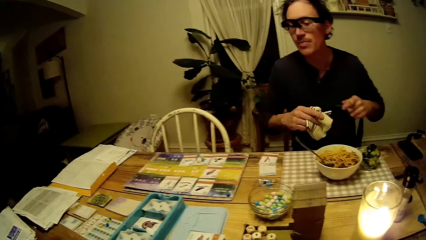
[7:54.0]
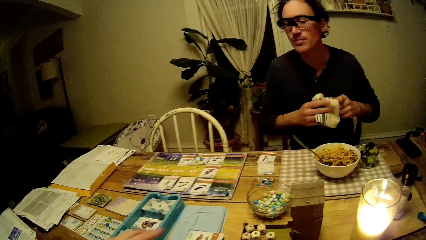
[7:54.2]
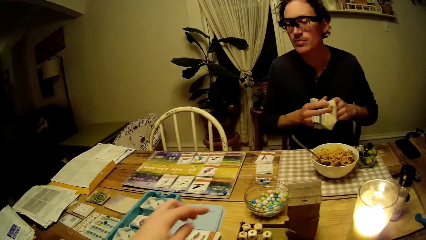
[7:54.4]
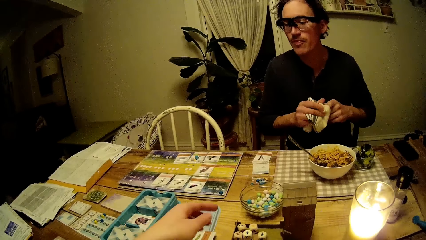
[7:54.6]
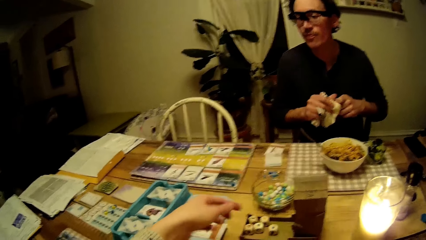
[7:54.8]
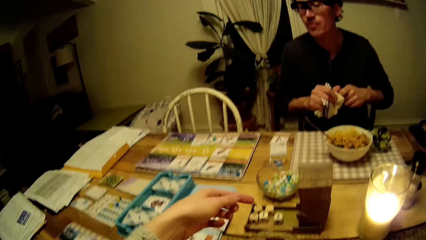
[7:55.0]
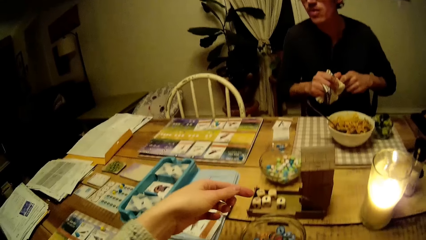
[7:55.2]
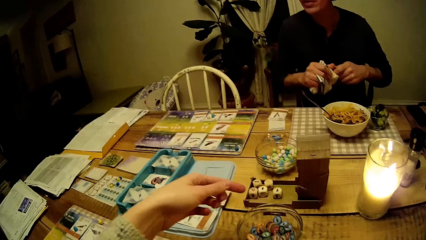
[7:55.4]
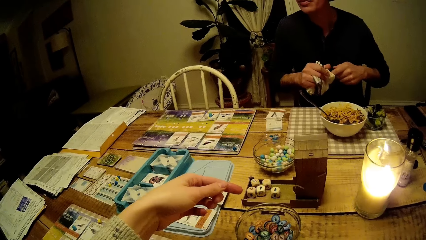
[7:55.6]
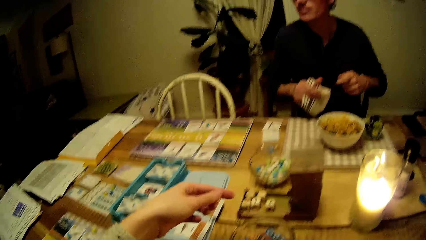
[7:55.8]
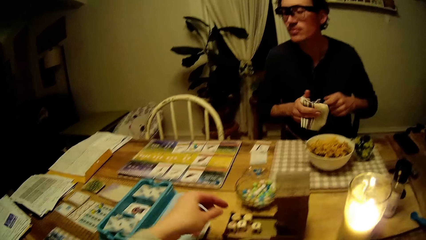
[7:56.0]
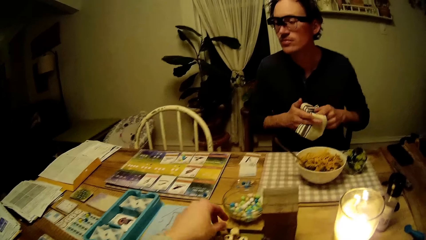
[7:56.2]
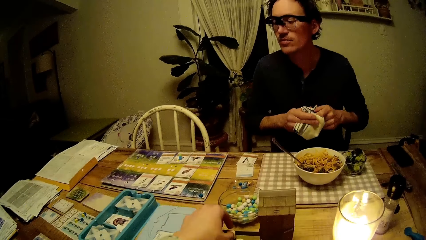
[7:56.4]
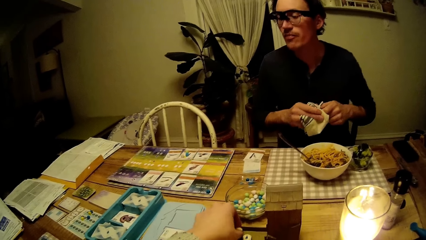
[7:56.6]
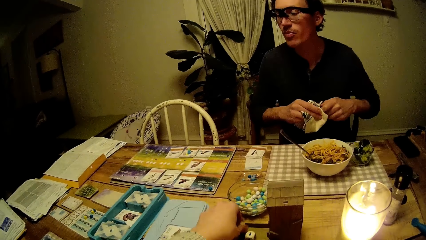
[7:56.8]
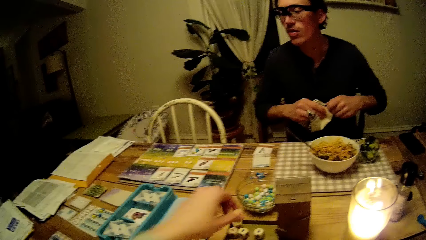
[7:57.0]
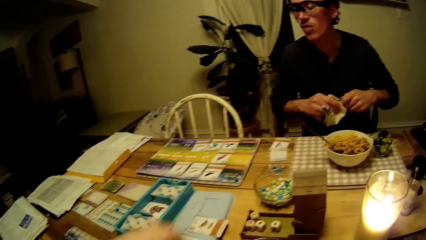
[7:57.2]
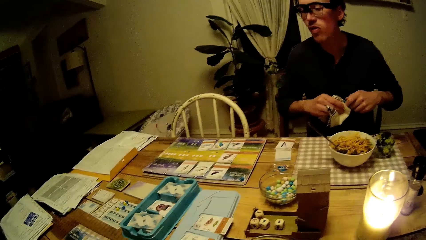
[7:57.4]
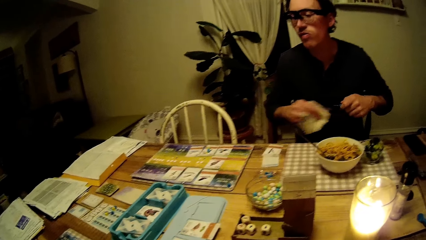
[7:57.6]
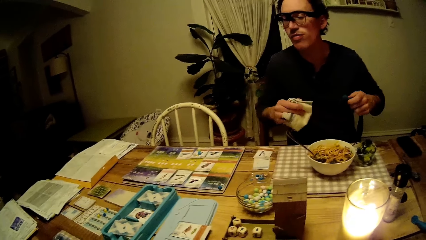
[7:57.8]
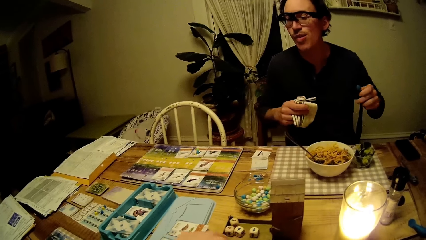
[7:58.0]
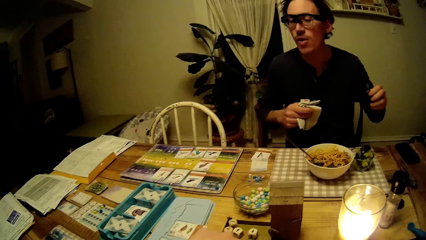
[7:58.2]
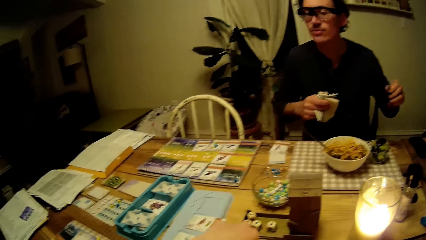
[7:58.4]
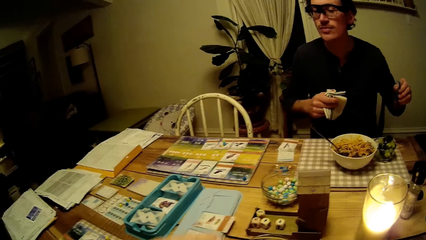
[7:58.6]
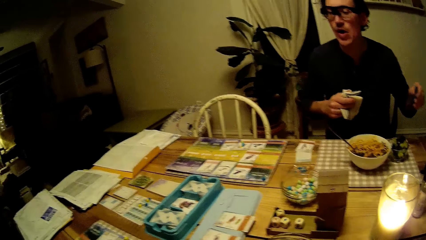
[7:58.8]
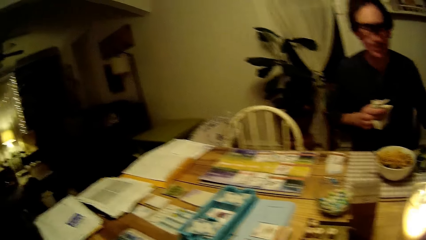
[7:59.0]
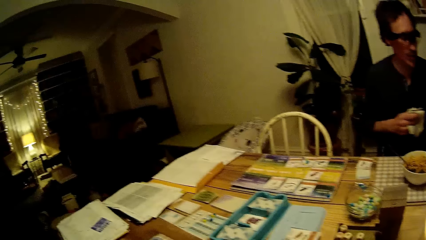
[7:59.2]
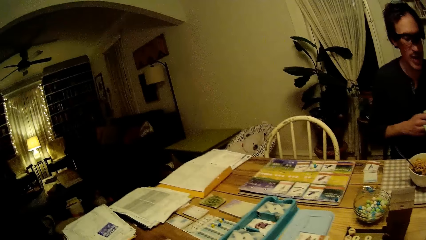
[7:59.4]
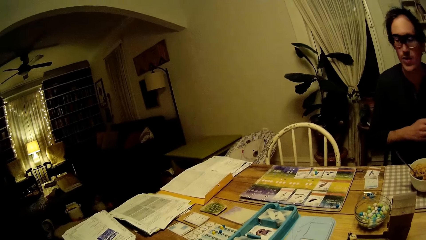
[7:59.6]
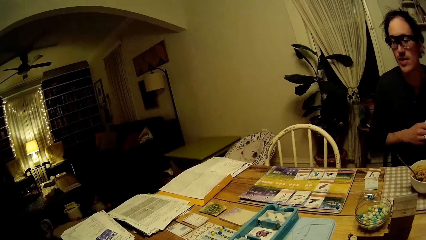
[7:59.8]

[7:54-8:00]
The camera wearer points at the dice on the table. She picks up a die in the game part on the table with her left hand.

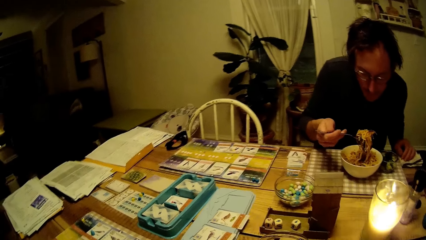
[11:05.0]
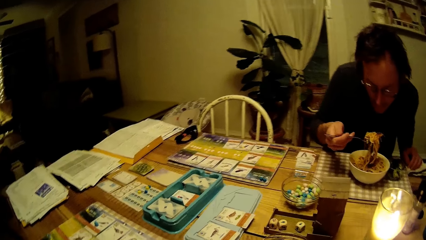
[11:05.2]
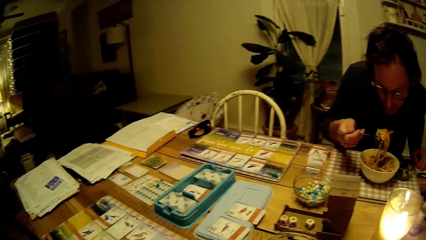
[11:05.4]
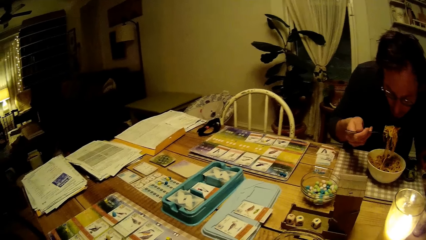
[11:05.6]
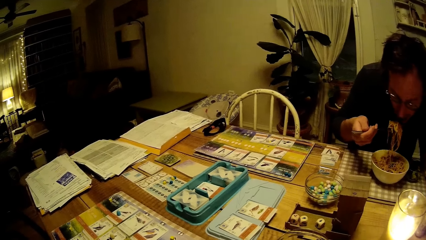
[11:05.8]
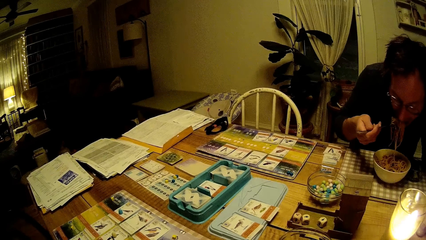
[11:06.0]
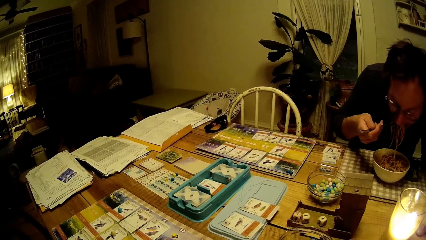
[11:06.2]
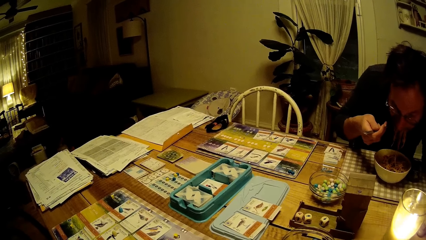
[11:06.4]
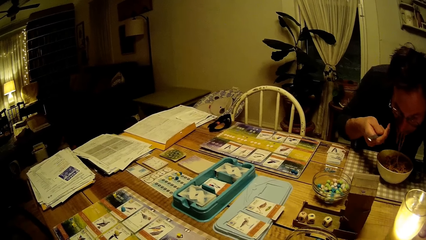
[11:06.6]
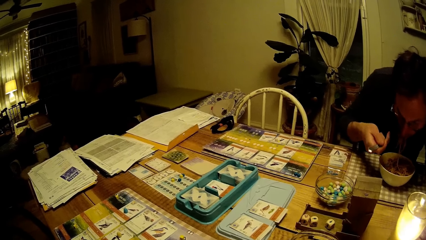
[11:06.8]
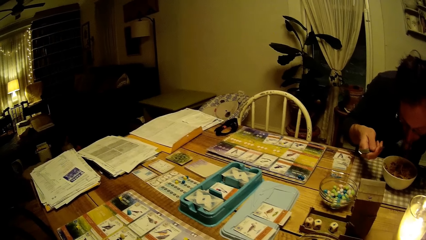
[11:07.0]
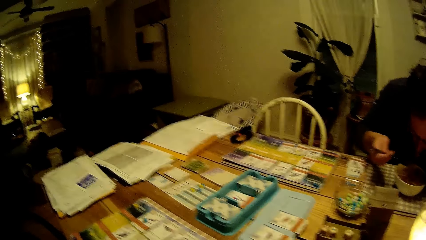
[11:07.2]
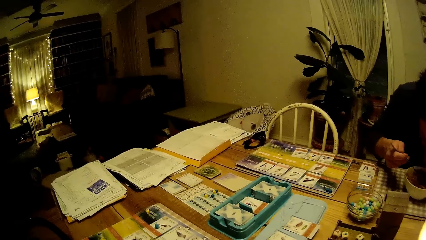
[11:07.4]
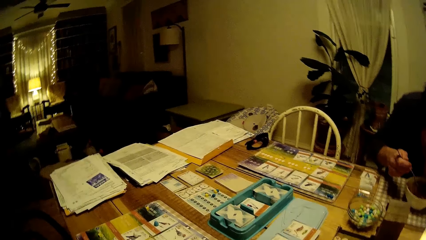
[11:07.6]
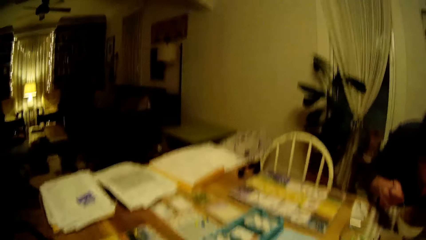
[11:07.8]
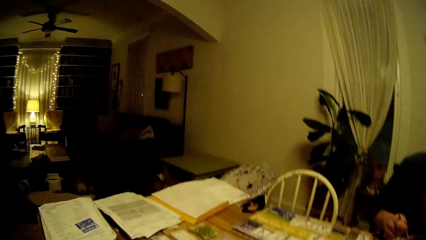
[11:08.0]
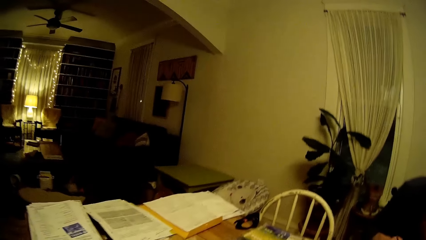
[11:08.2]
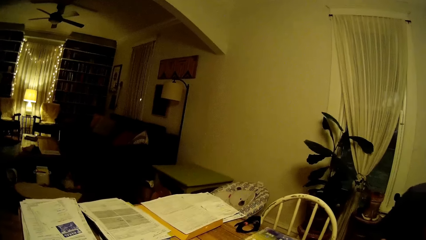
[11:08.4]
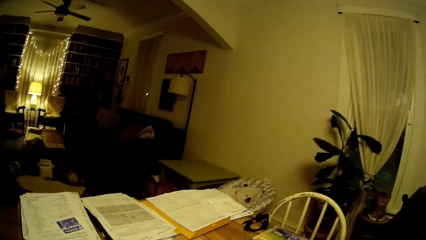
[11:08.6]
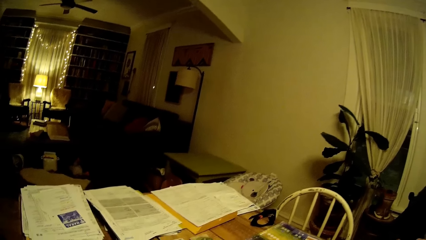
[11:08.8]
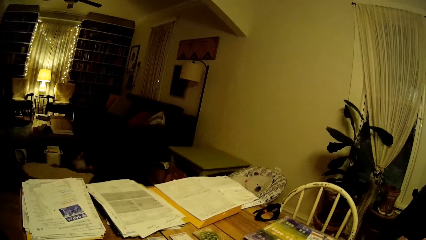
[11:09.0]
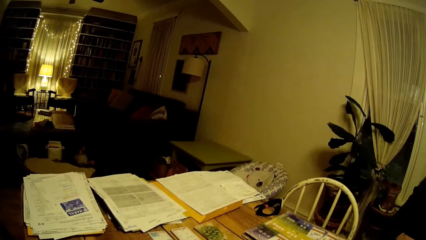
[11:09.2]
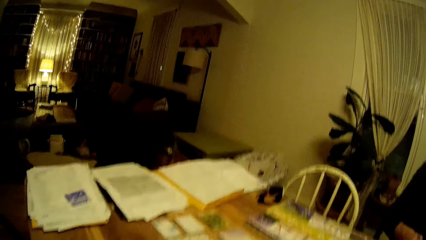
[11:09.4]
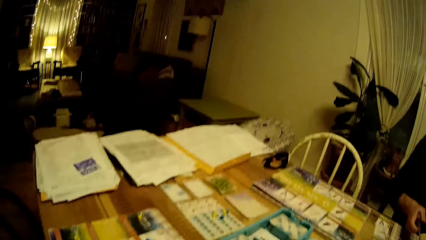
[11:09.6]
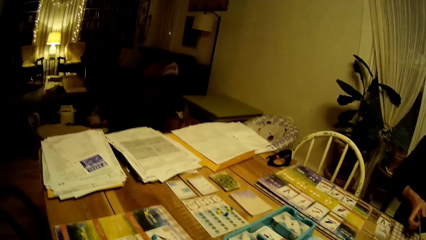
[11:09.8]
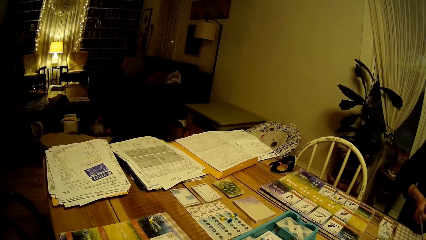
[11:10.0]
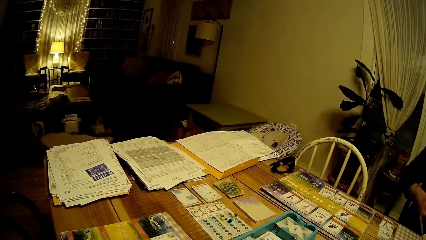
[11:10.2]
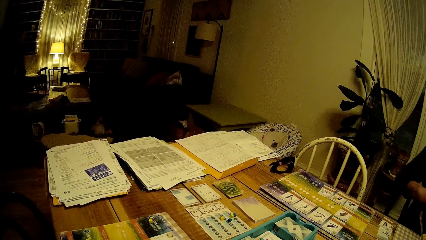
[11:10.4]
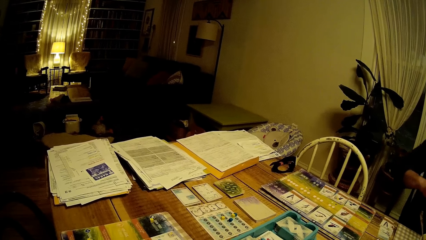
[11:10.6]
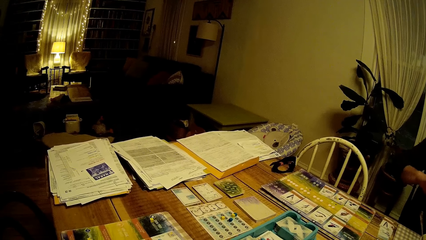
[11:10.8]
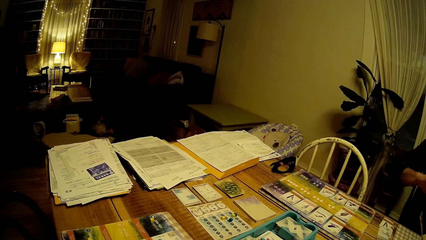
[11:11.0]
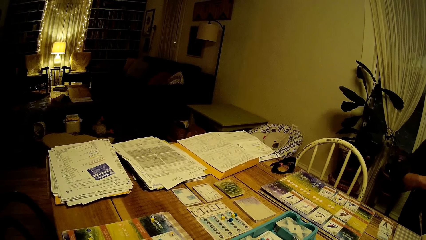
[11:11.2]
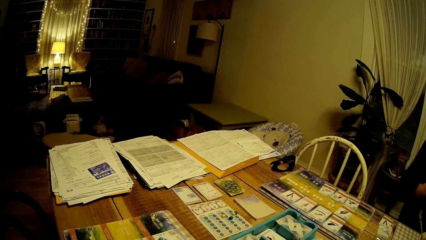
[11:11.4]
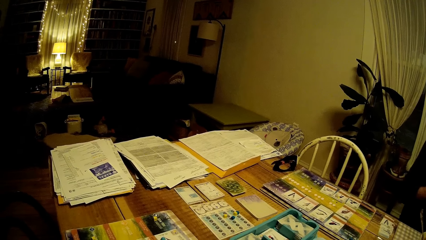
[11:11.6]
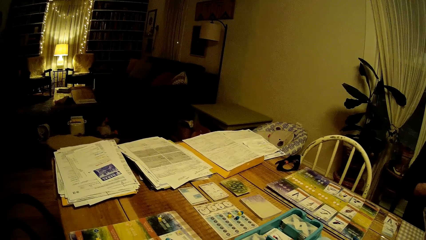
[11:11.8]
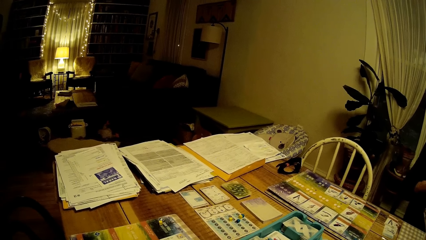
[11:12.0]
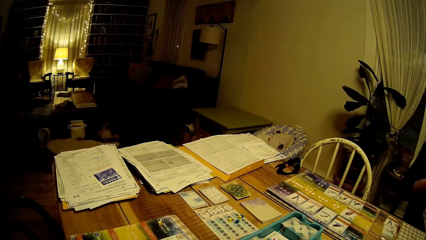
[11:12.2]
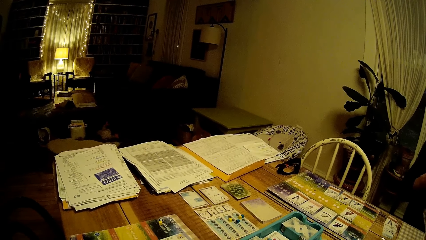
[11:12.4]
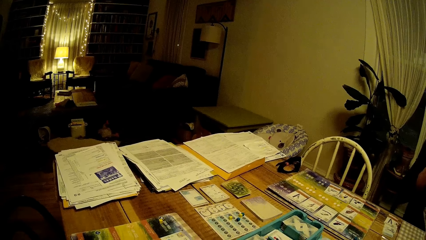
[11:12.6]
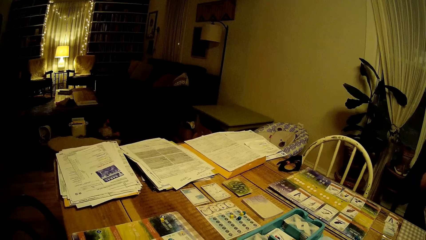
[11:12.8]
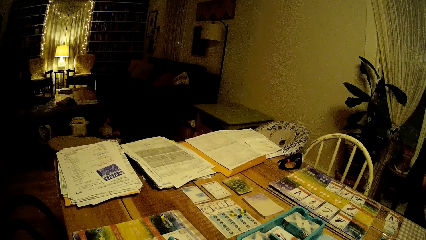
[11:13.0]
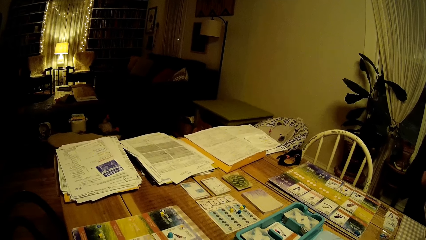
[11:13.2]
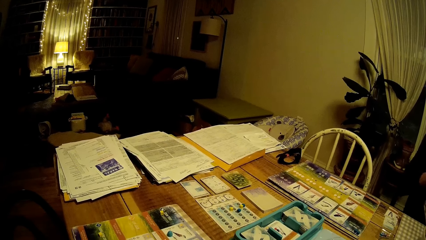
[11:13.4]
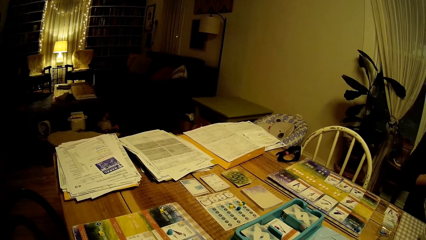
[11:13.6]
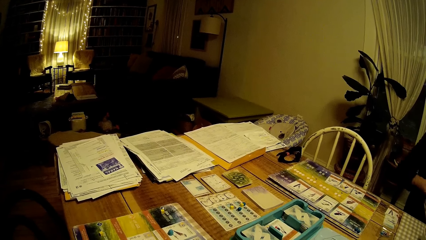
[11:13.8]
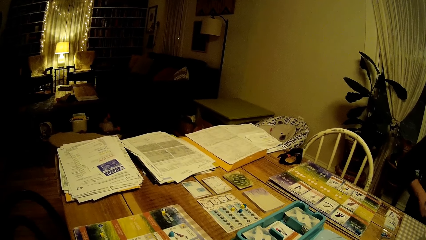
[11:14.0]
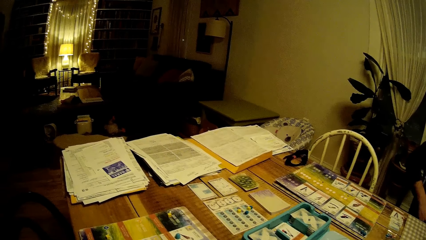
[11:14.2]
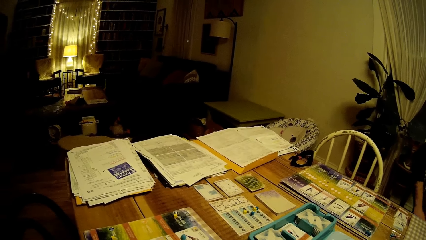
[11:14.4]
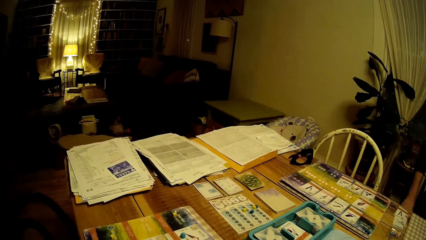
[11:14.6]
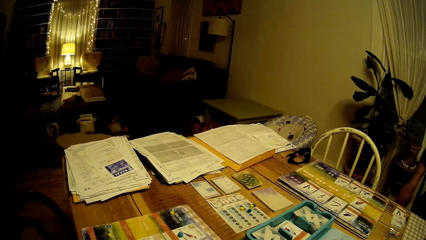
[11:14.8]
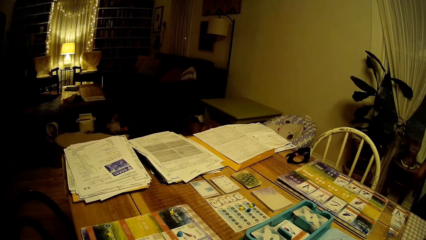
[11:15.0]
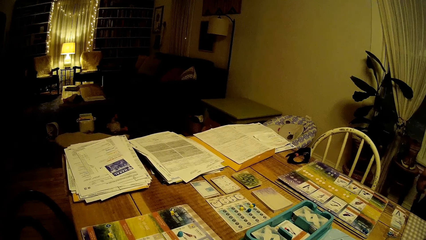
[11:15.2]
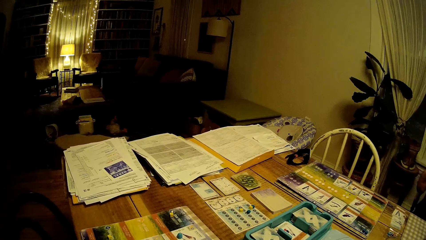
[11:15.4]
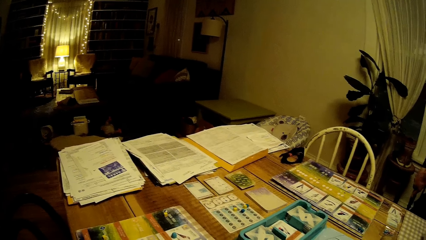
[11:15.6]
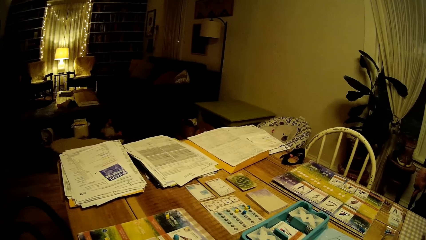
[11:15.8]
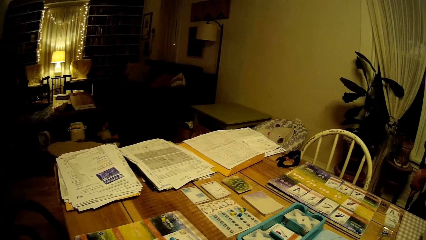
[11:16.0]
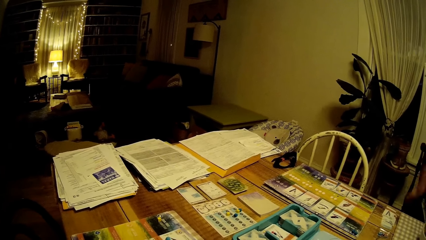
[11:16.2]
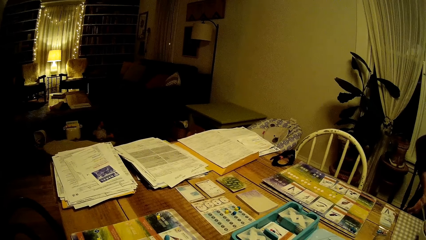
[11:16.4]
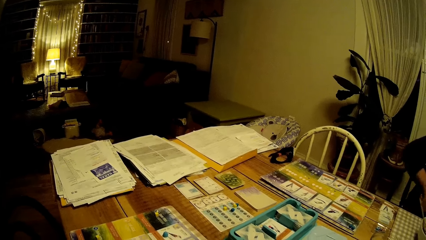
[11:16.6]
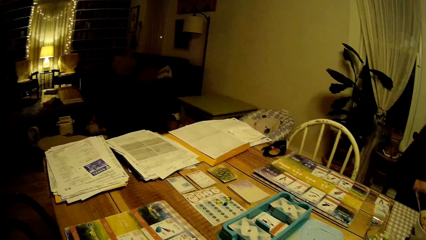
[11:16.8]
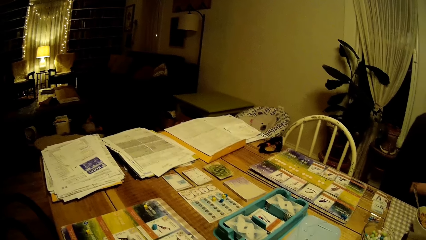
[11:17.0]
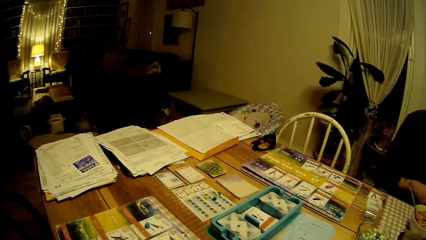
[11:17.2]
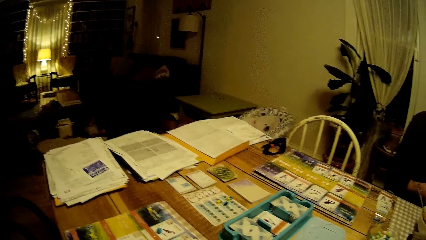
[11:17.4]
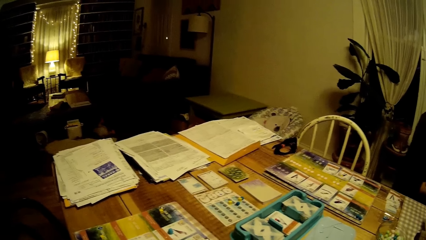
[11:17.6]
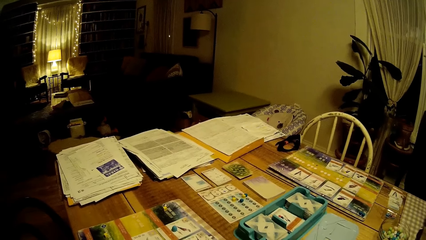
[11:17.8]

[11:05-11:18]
A man eats from the plate with the fork in his right hand.
